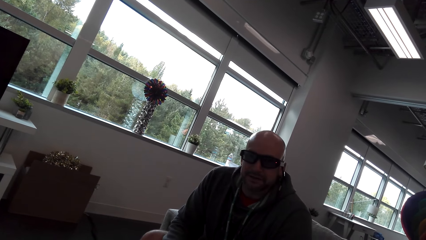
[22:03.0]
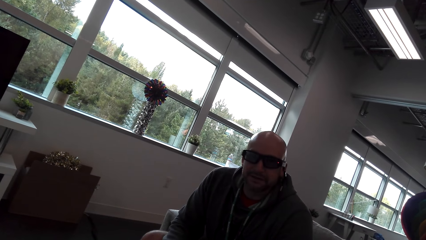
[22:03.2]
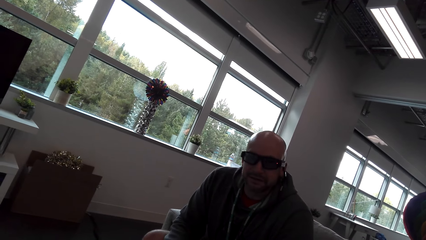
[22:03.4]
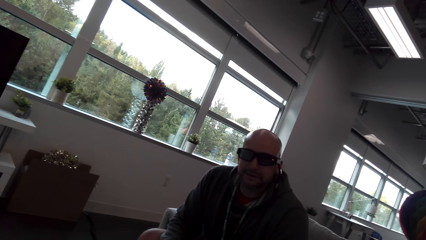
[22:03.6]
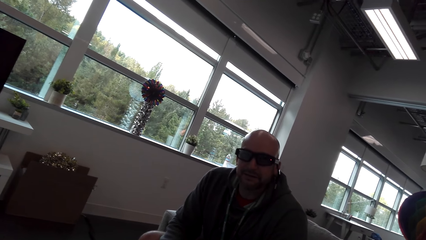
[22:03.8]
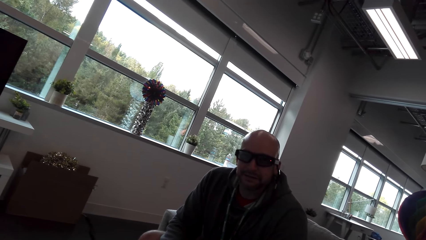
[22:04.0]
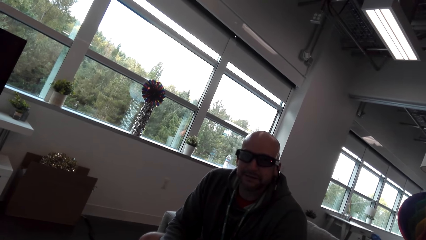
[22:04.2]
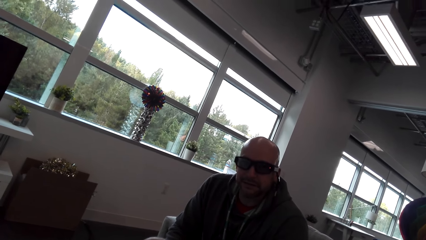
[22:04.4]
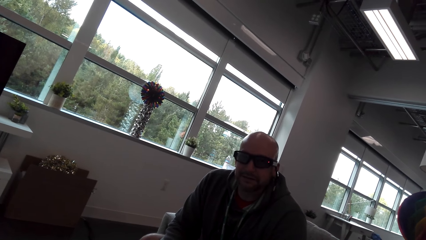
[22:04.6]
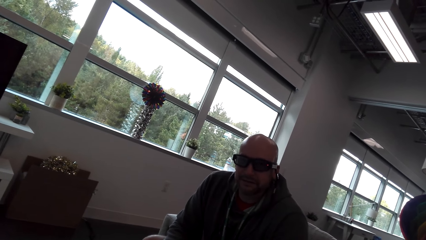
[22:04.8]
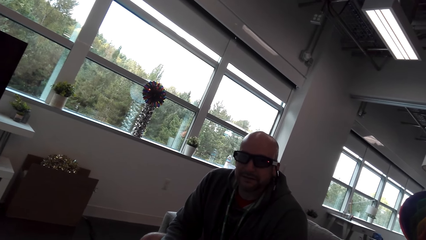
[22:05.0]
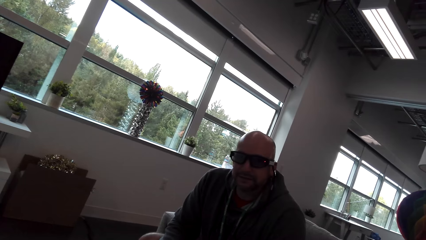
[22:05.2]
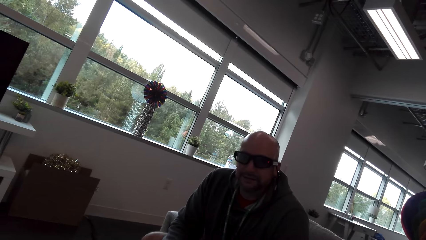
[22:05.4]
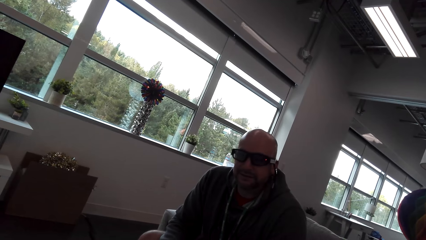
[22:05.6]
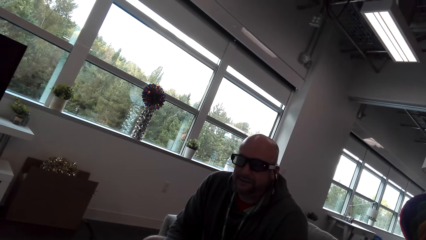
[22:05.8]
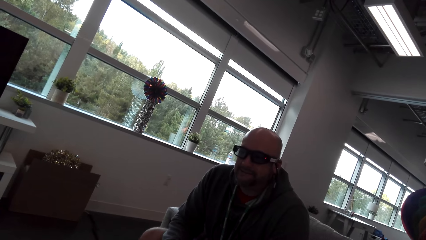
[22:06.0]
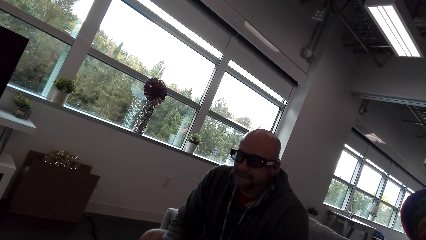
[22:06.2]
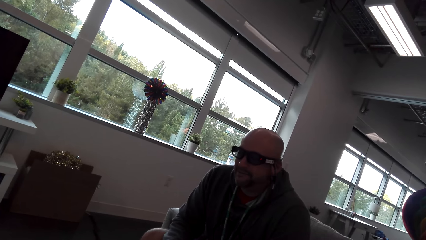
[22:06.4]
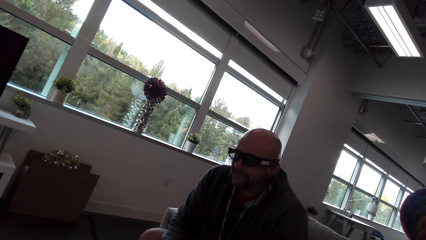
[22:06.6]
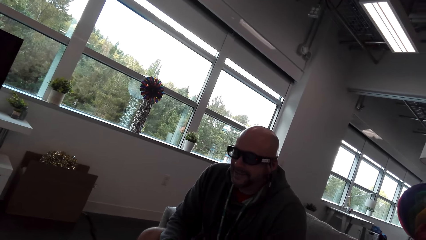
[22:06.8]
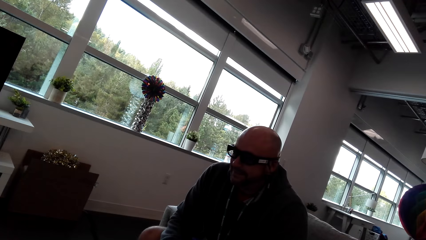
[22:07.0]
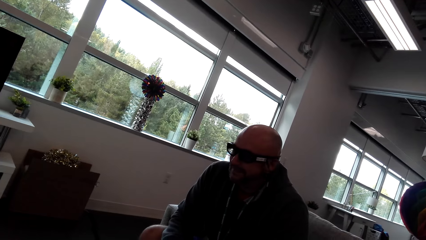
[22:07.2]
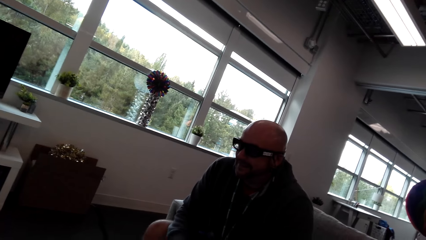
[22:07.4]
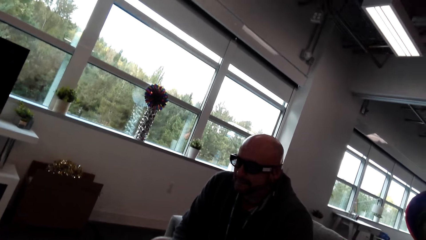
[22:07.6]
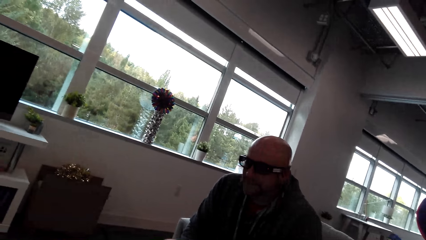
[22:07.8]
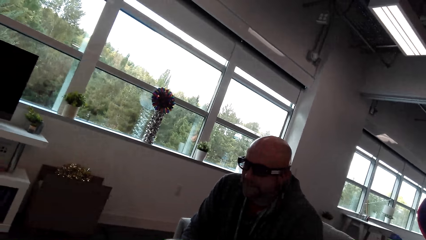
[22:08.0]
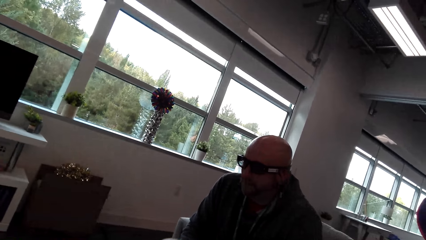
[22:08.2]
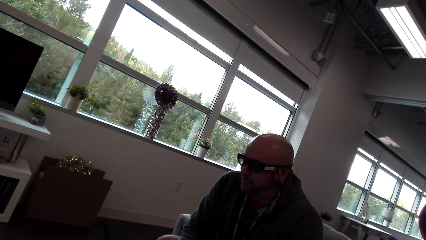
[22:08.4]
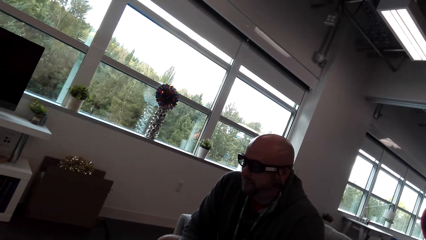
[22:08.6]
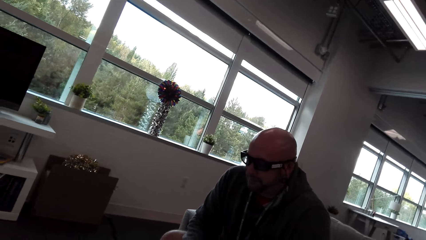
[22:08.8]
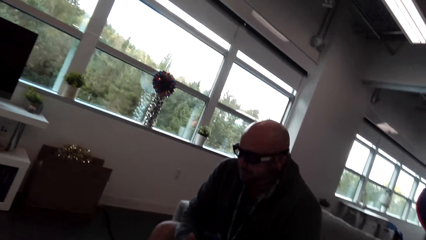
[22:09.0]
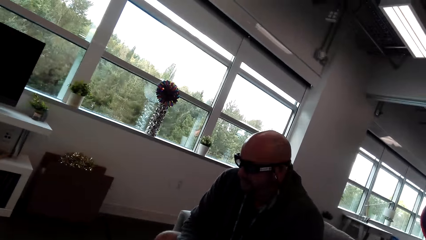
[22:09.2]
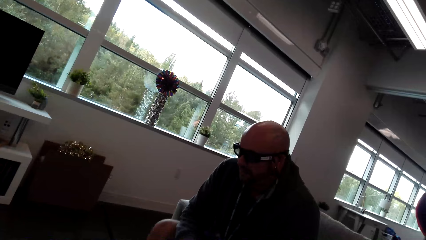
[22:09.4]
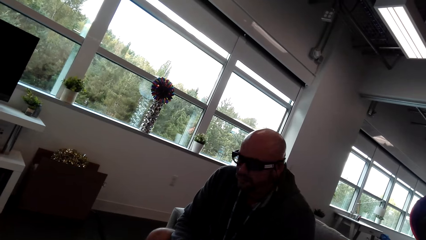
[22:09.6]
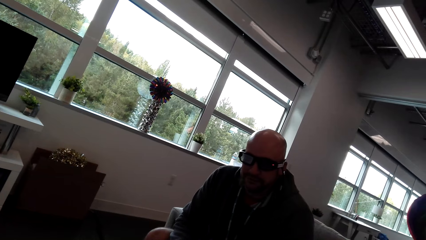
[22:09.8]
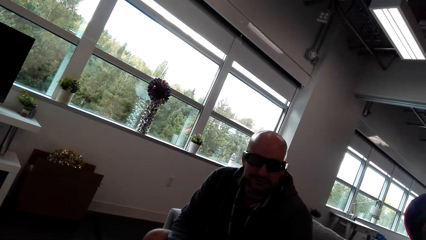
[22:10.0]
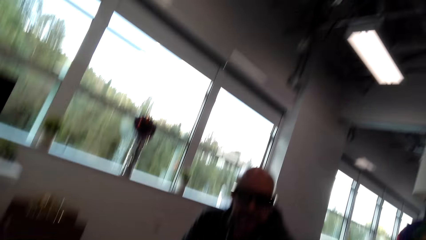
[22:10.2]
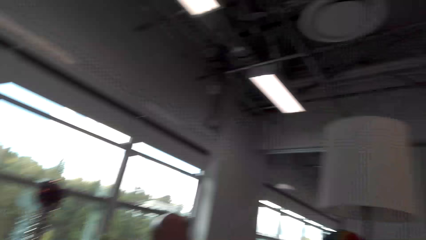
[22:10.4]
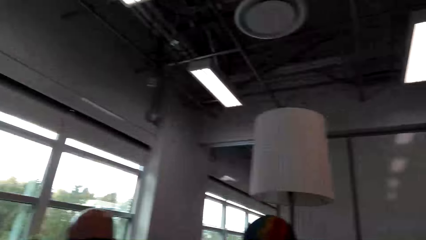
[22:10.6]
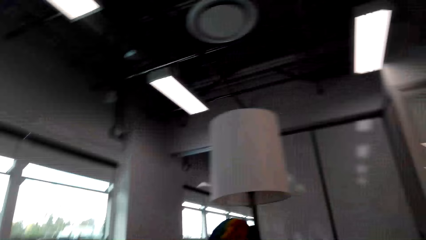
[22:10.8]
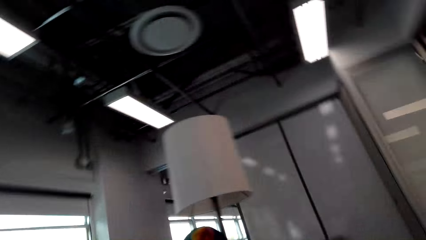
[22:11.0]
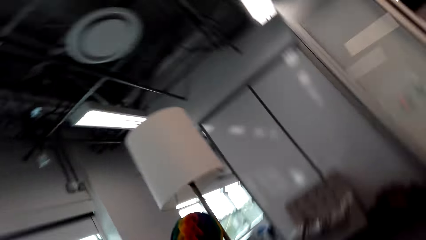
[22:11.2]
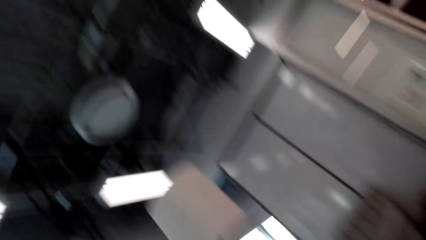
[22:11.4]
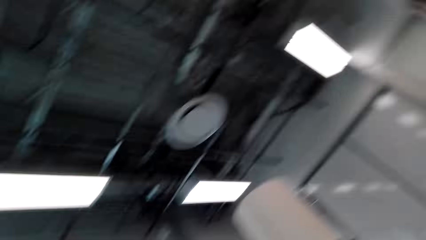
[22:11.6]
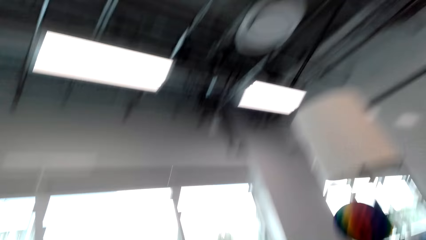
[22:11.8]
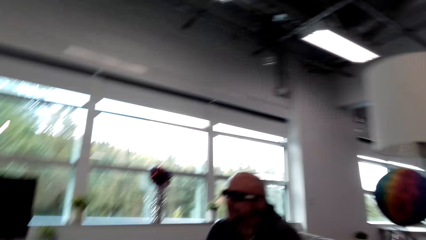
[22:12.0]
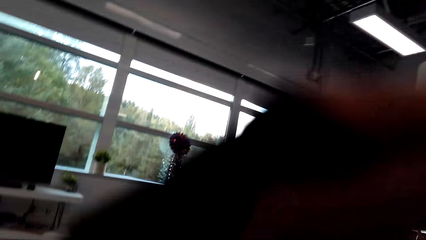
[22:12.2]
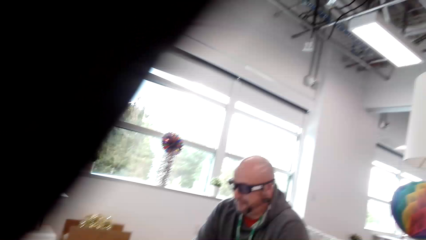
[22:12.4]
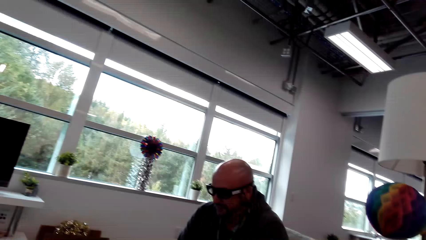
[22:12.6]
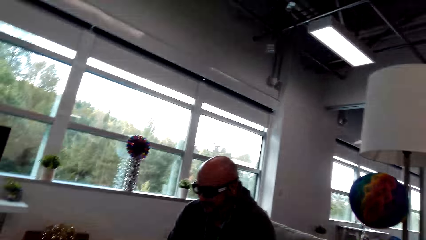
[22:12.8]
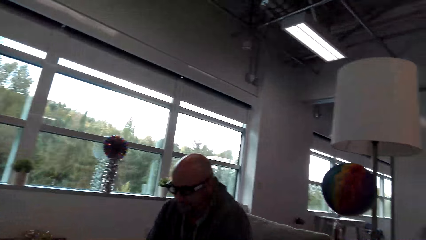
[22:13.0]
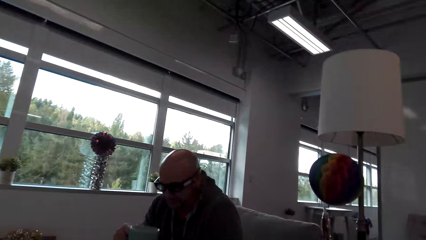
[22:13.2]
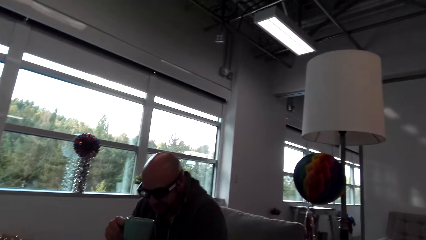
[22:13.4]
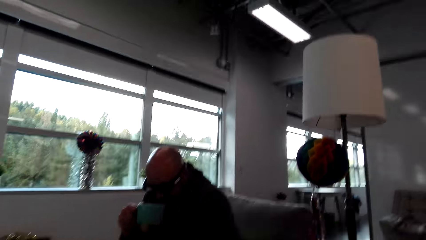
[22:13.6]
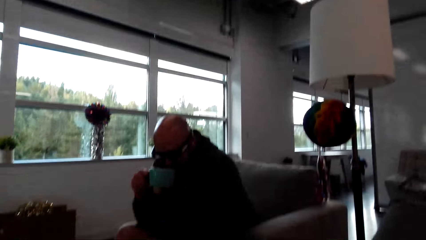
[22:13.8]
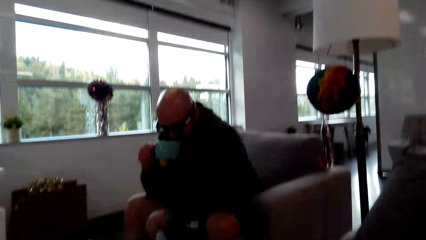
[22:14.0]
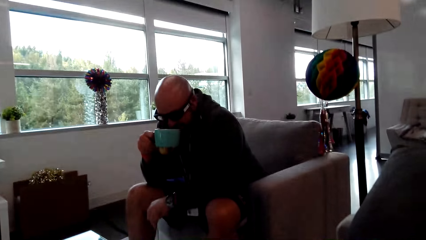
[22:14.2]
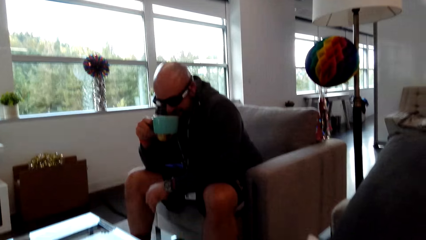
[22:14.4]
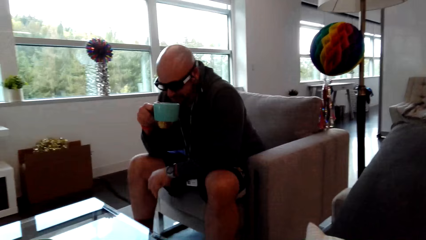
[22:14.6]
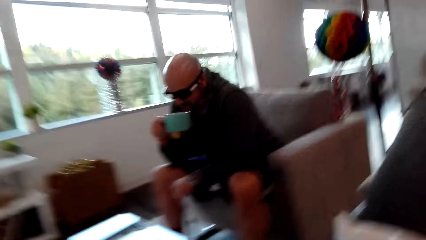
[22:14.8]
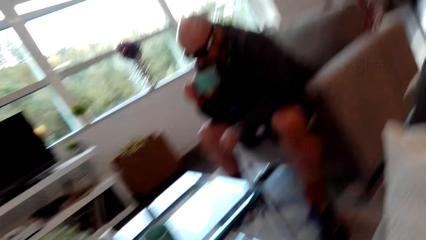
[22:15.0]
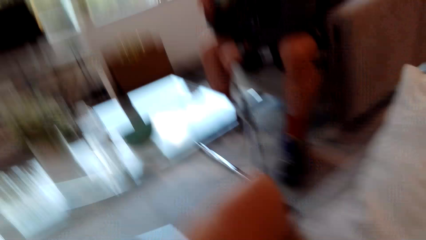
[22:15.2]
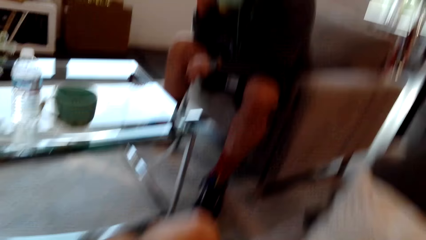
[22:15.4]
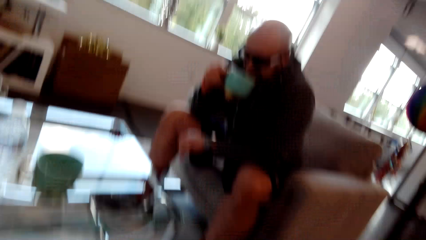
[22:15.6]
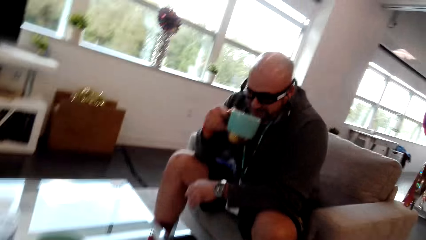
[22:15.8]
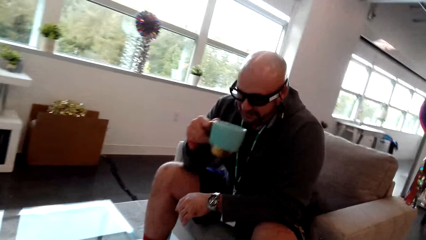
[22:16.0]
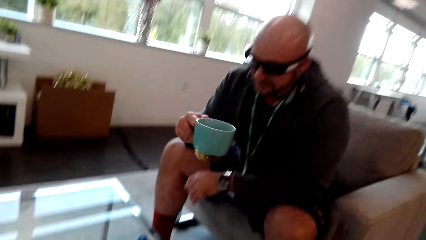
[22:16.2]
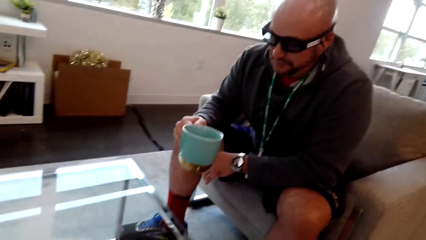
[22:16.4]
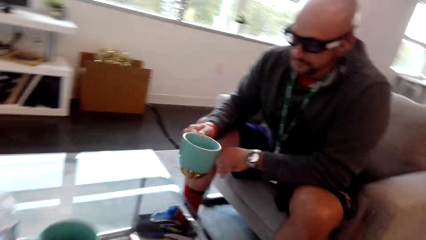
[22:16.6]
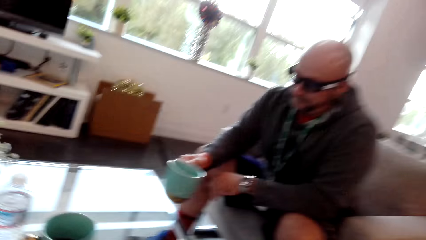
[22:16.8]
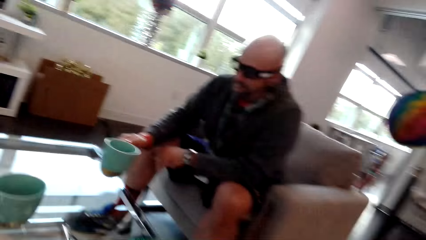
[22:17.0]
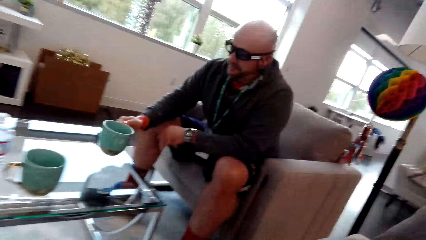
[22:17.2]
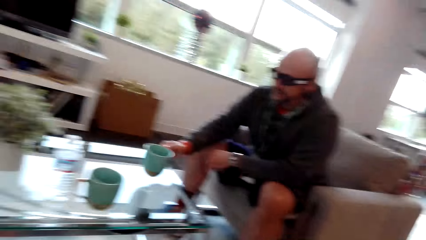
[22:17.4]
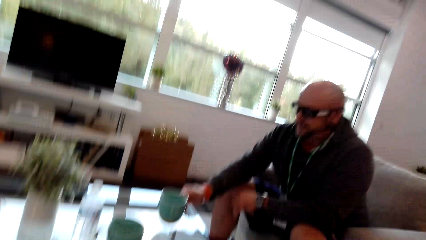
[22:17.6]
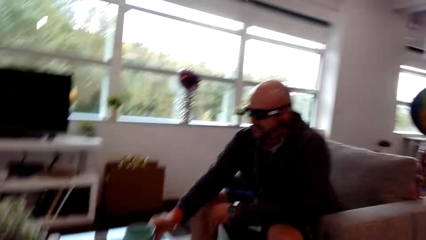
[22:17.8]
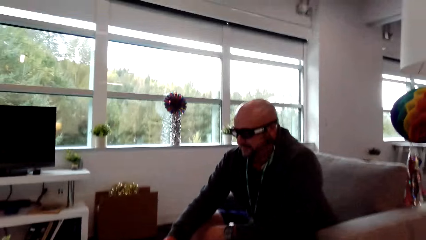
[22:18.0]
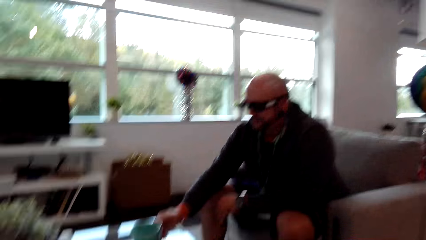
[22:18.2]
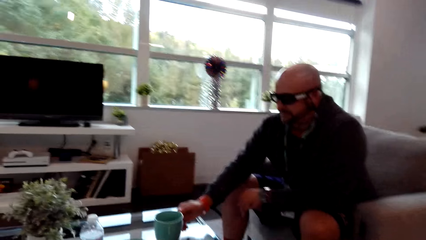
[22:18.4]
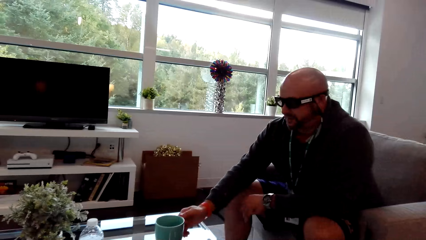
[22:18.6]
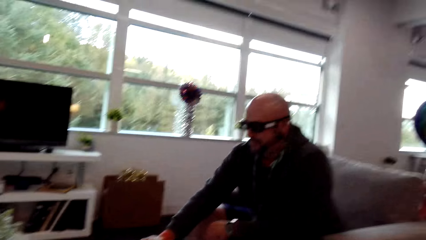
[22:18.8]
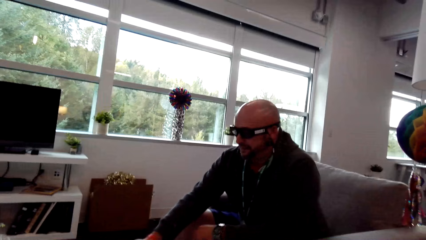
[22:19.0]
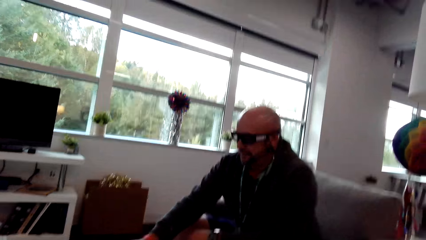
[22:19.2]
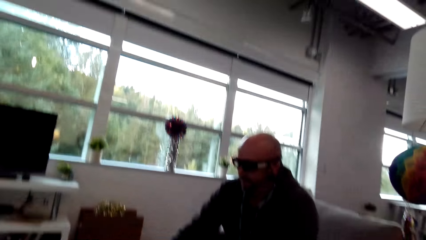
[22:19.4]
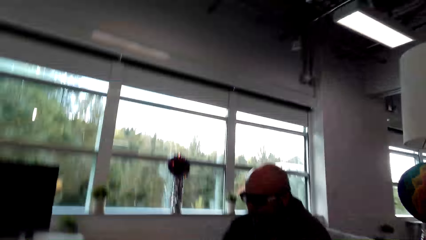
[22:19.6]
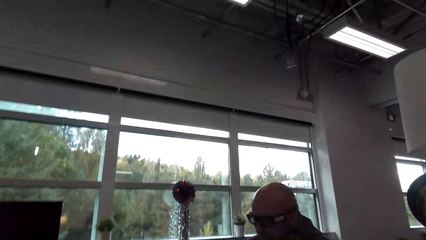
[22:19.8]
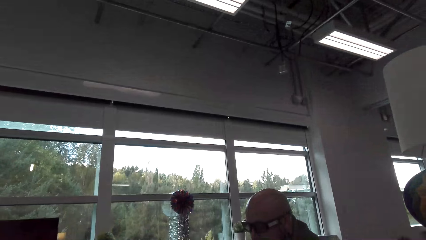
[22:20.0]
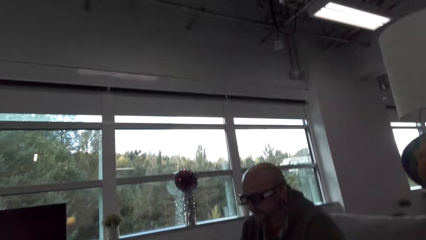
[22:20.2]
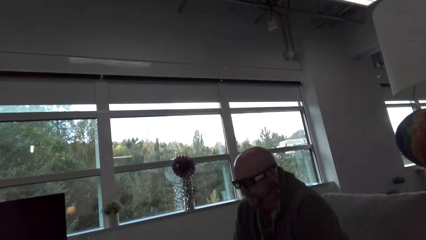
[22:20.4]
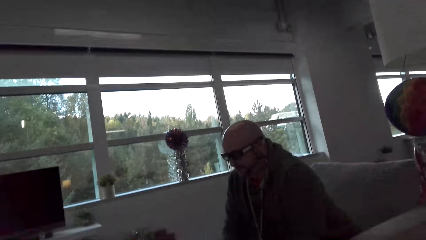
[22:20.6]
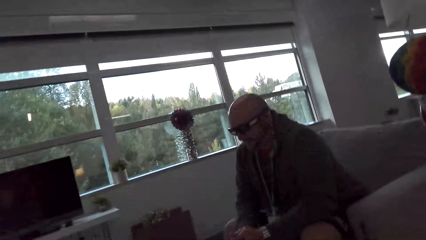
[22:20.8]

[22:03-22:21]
The camera wearer moves her body. She looks around and adjusts the camera. A man drinks coffee, moves the cup and places the cup on the table. The camera wearer looks around.
